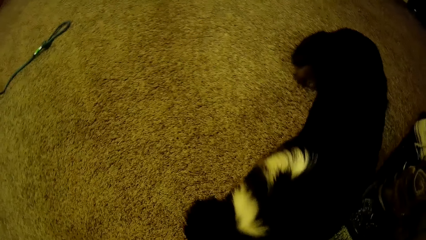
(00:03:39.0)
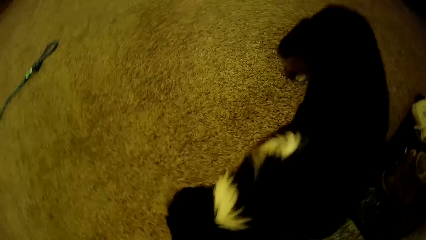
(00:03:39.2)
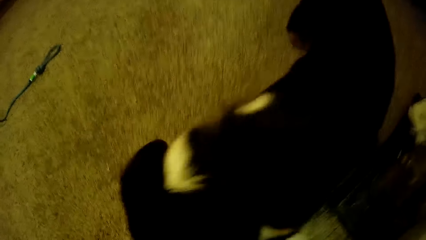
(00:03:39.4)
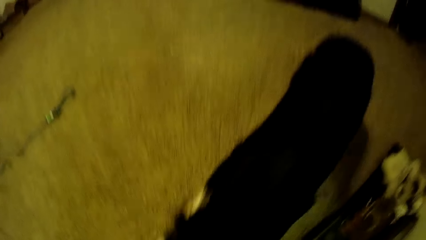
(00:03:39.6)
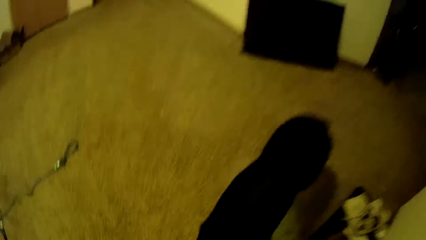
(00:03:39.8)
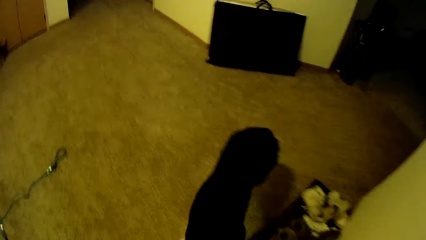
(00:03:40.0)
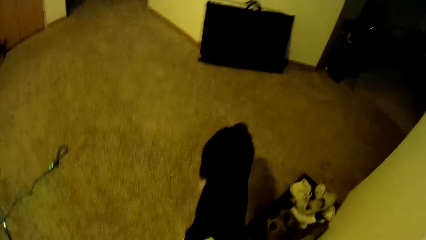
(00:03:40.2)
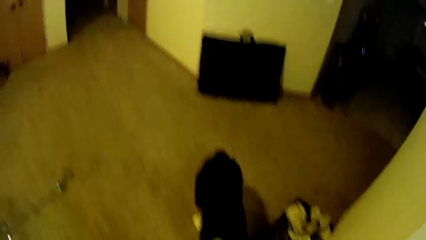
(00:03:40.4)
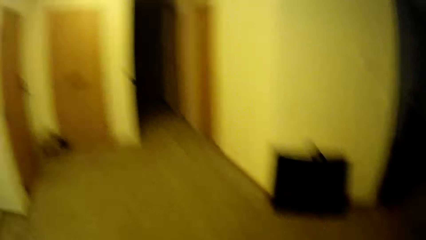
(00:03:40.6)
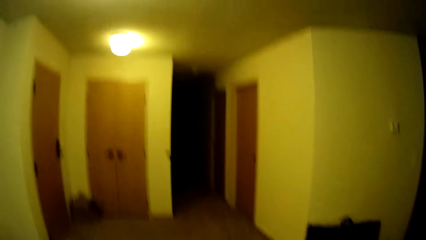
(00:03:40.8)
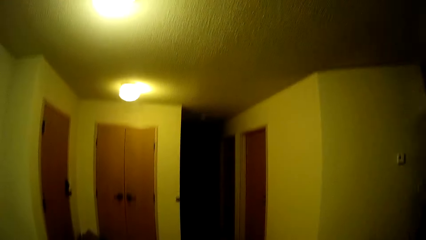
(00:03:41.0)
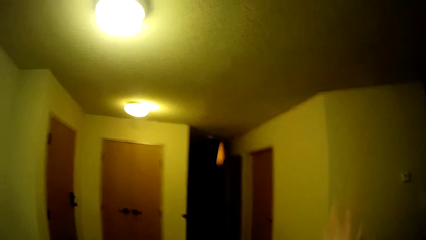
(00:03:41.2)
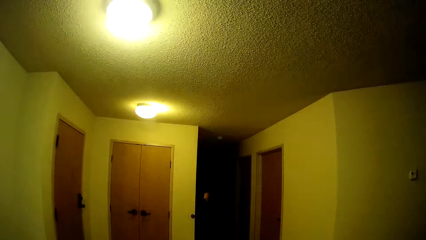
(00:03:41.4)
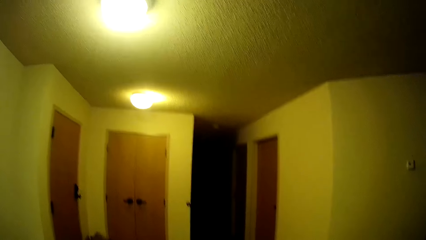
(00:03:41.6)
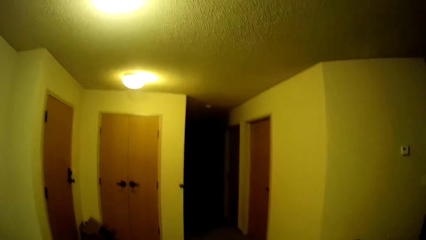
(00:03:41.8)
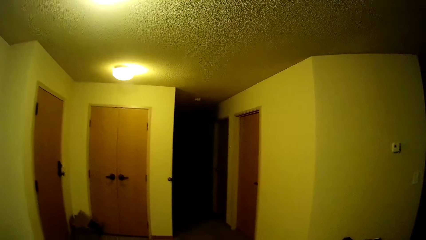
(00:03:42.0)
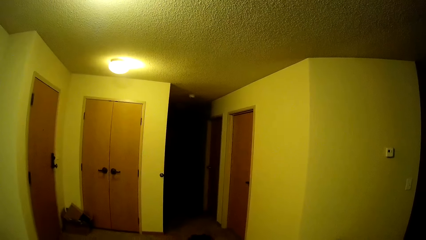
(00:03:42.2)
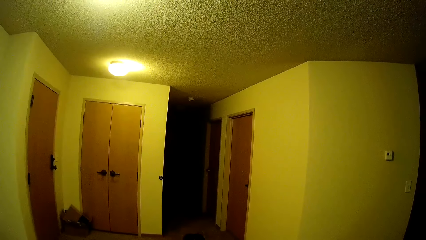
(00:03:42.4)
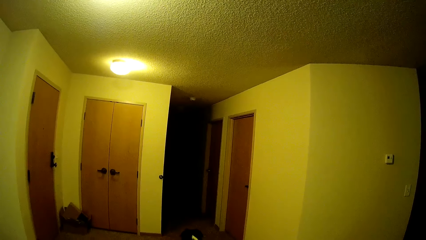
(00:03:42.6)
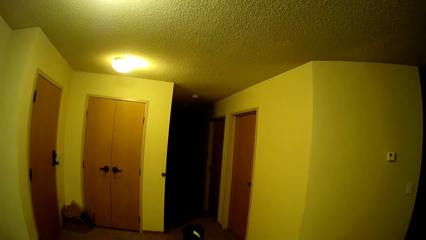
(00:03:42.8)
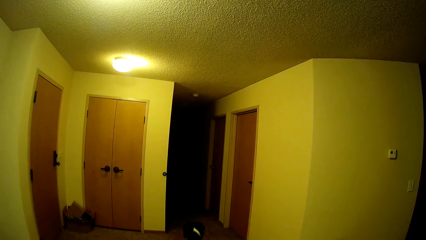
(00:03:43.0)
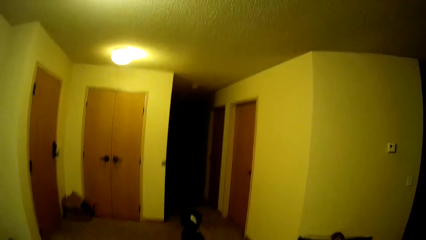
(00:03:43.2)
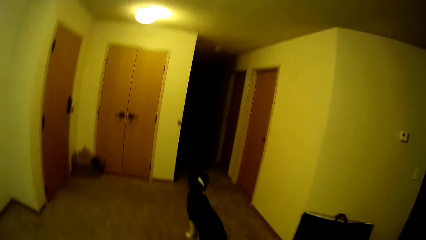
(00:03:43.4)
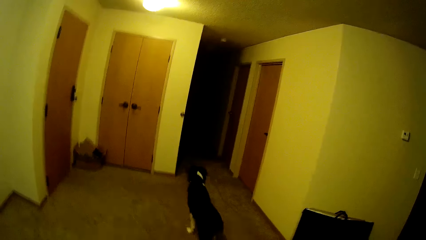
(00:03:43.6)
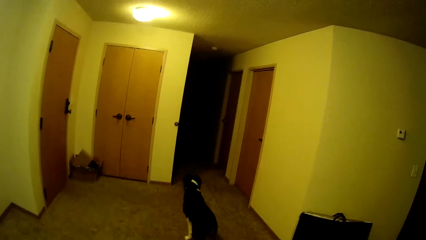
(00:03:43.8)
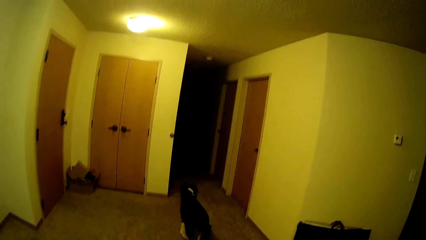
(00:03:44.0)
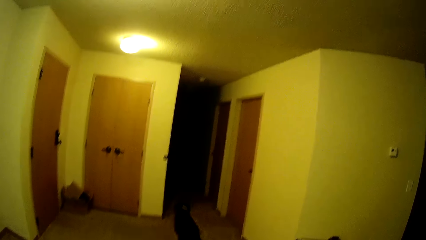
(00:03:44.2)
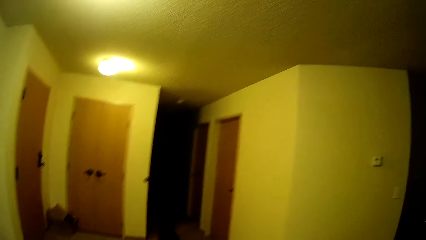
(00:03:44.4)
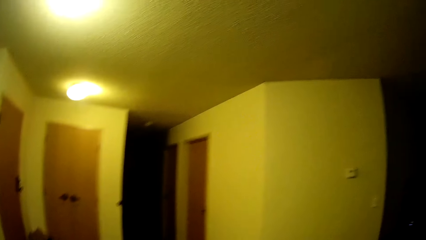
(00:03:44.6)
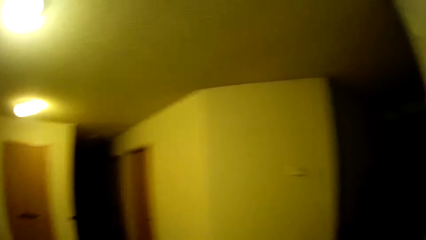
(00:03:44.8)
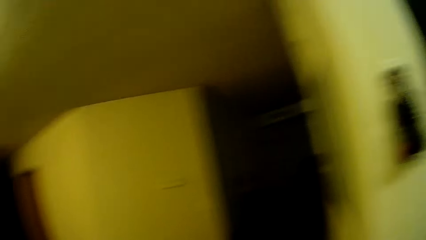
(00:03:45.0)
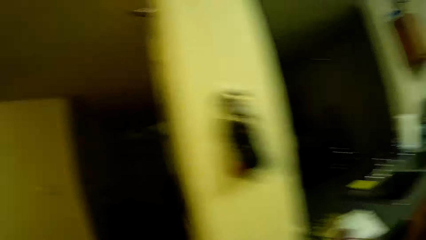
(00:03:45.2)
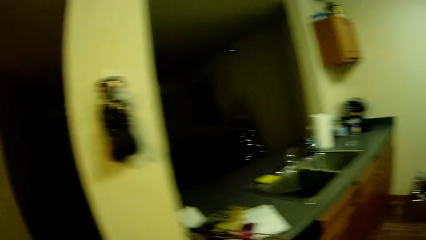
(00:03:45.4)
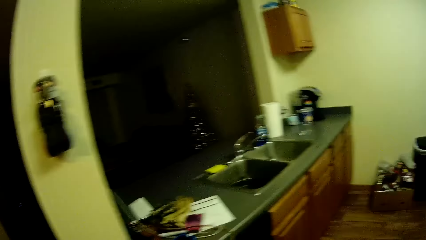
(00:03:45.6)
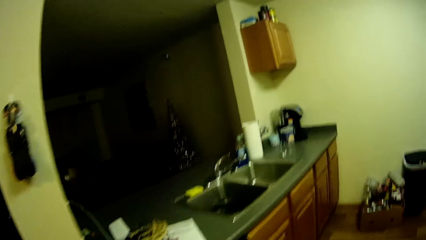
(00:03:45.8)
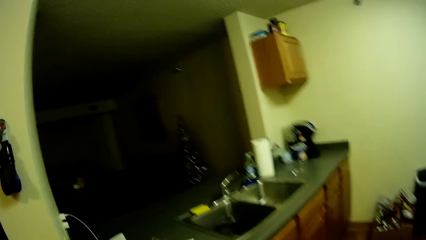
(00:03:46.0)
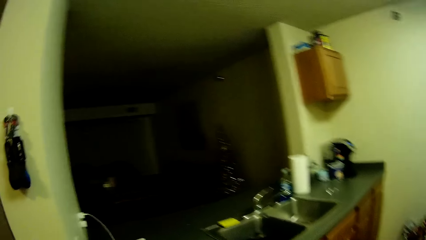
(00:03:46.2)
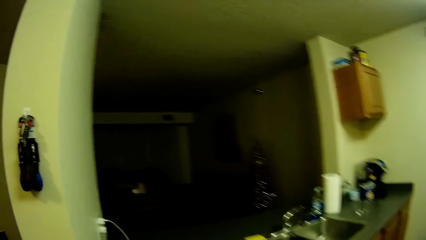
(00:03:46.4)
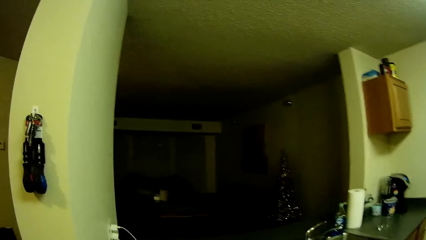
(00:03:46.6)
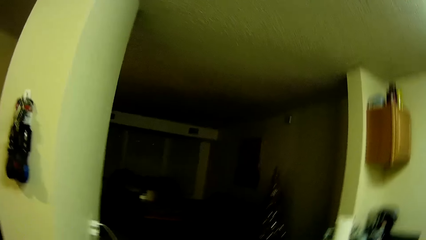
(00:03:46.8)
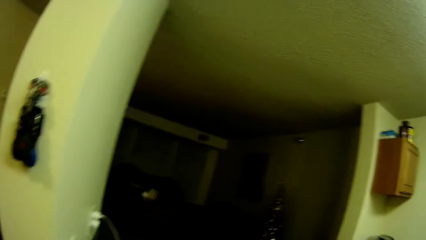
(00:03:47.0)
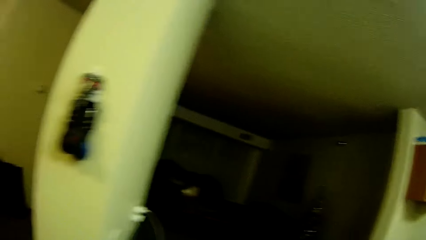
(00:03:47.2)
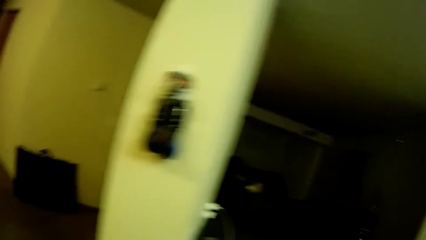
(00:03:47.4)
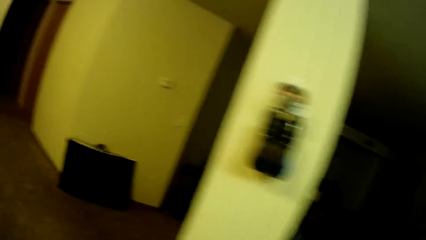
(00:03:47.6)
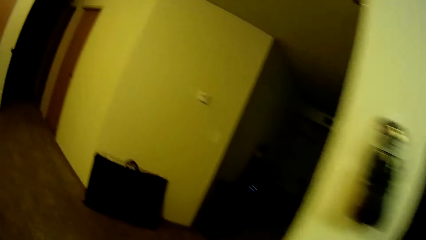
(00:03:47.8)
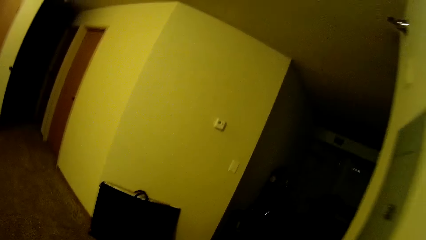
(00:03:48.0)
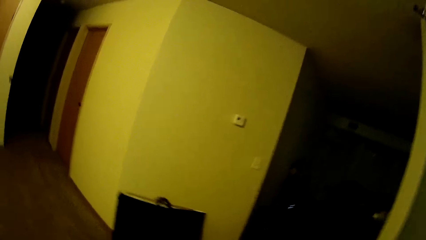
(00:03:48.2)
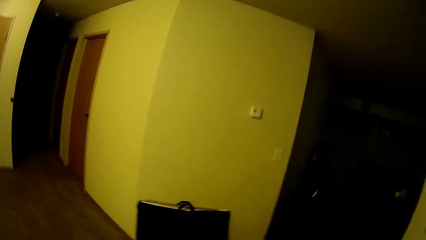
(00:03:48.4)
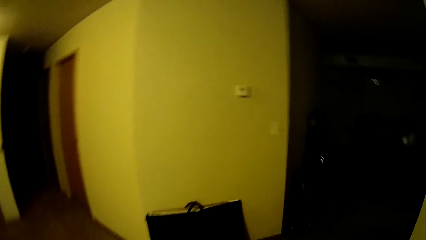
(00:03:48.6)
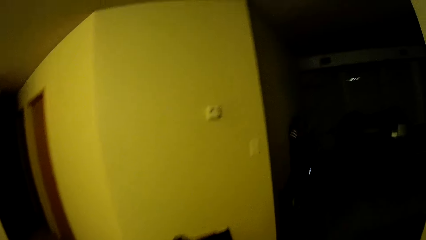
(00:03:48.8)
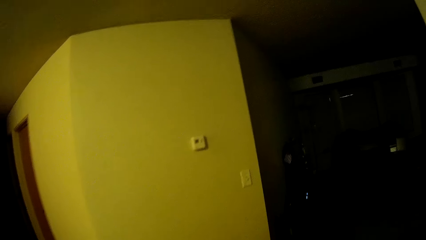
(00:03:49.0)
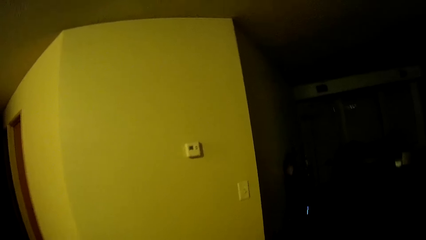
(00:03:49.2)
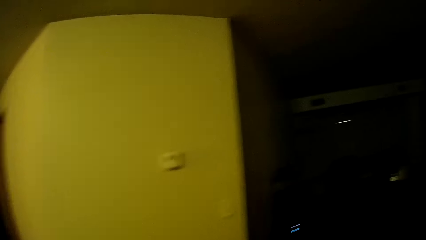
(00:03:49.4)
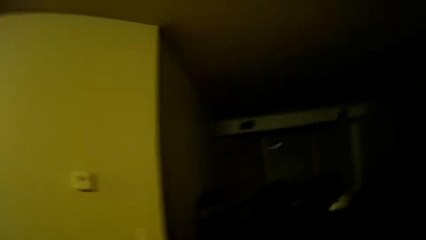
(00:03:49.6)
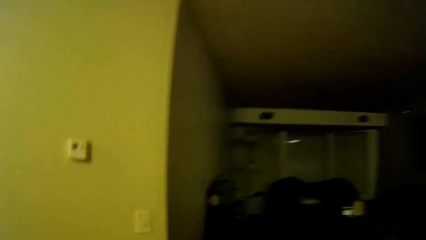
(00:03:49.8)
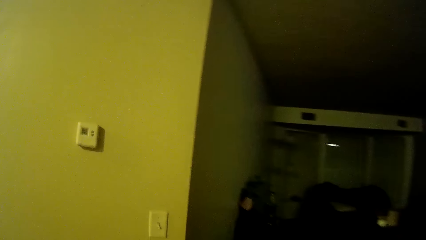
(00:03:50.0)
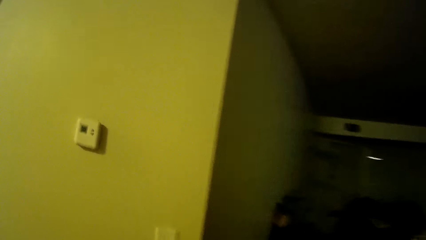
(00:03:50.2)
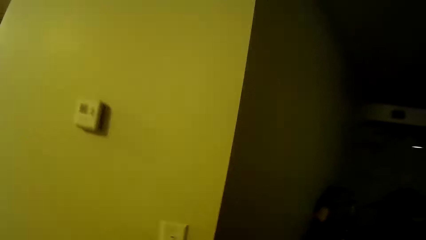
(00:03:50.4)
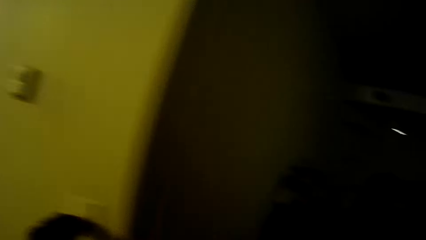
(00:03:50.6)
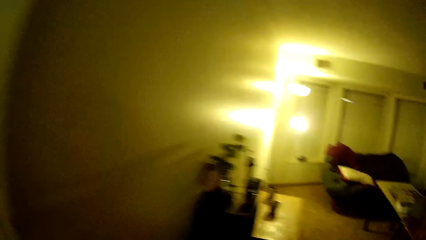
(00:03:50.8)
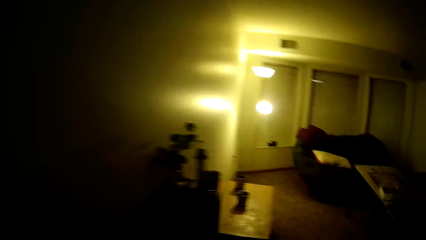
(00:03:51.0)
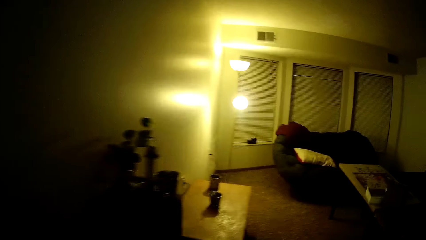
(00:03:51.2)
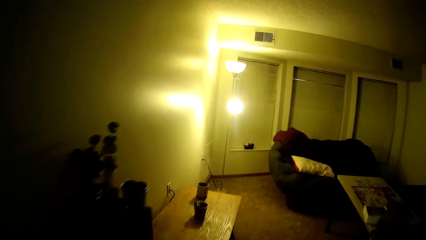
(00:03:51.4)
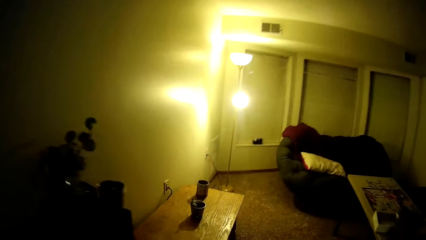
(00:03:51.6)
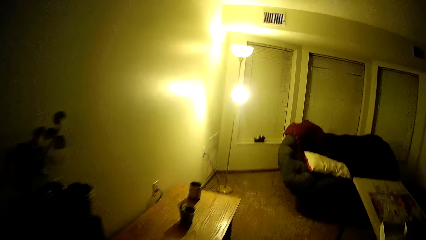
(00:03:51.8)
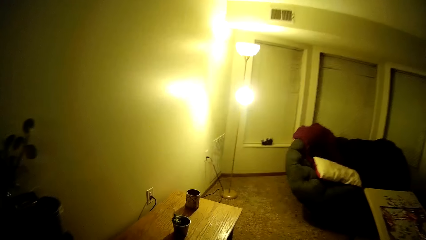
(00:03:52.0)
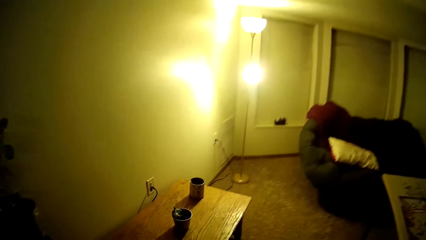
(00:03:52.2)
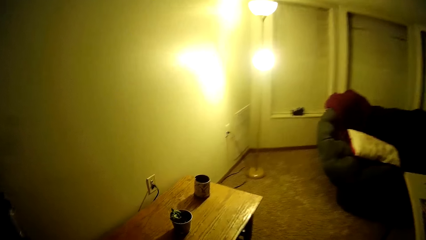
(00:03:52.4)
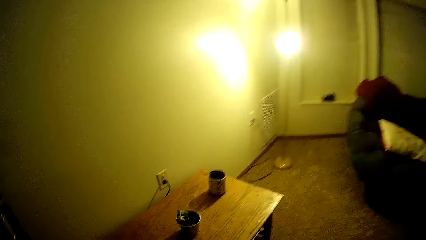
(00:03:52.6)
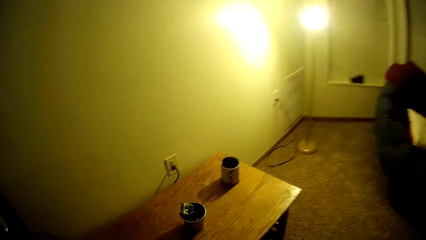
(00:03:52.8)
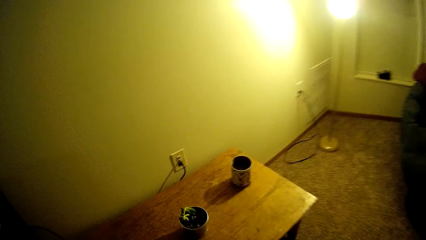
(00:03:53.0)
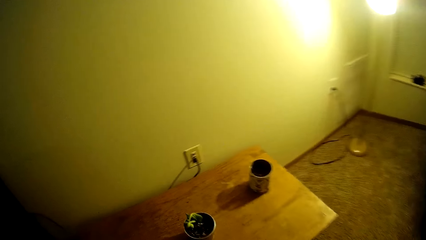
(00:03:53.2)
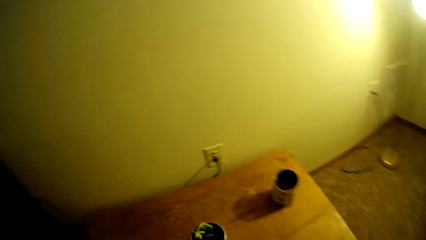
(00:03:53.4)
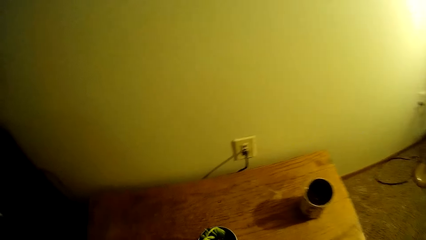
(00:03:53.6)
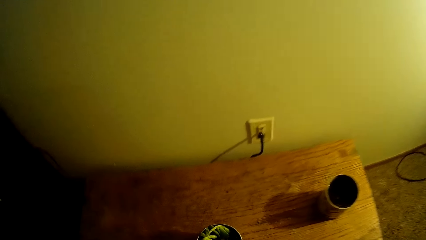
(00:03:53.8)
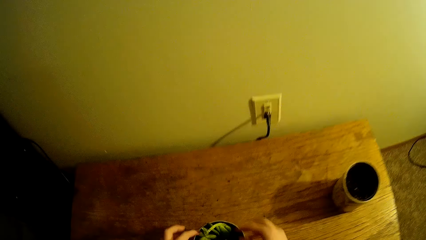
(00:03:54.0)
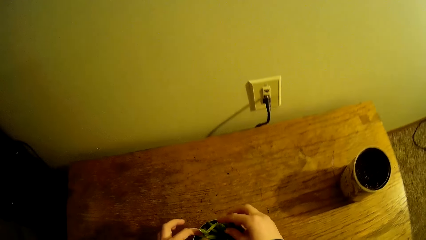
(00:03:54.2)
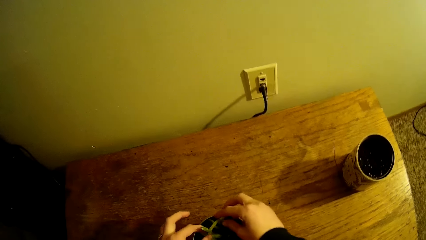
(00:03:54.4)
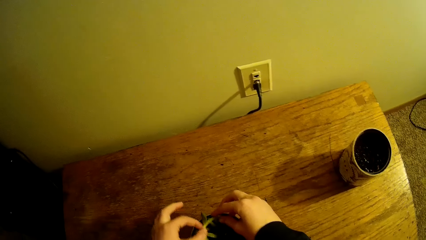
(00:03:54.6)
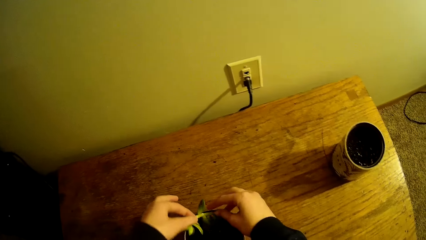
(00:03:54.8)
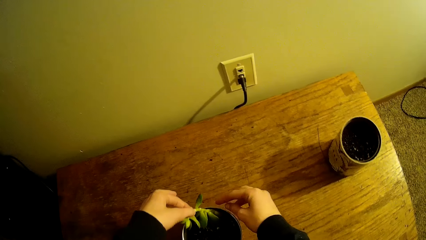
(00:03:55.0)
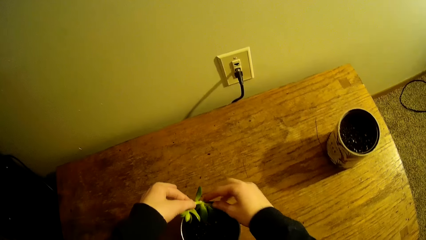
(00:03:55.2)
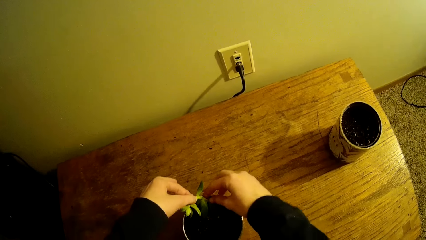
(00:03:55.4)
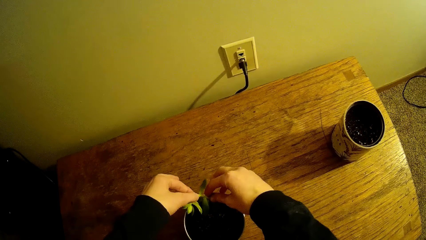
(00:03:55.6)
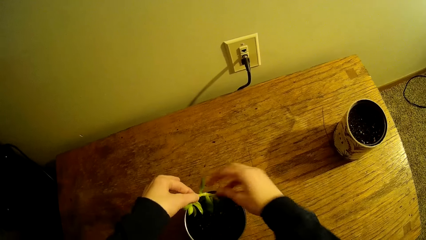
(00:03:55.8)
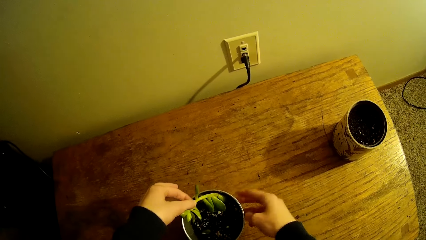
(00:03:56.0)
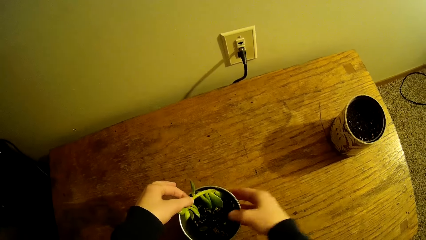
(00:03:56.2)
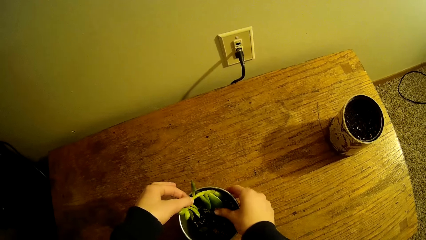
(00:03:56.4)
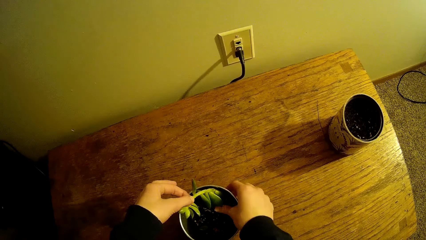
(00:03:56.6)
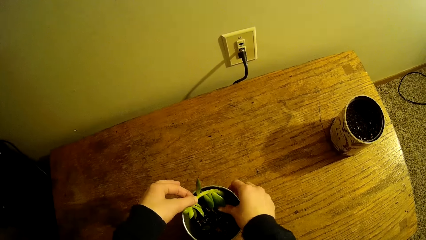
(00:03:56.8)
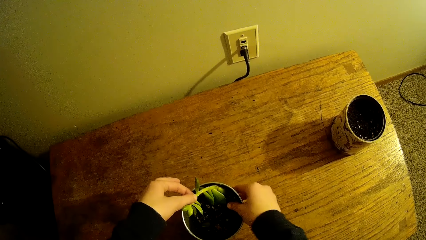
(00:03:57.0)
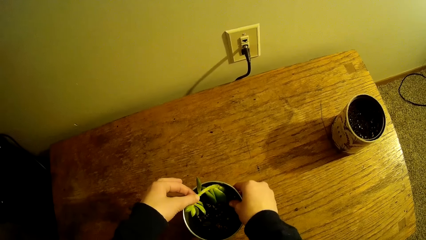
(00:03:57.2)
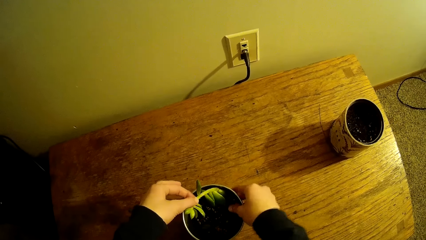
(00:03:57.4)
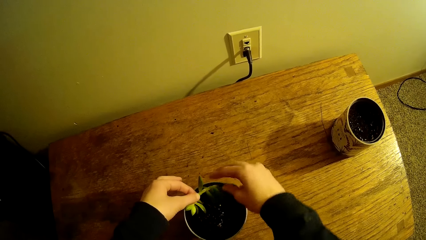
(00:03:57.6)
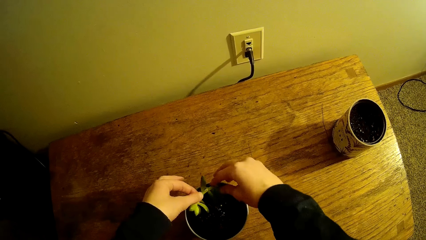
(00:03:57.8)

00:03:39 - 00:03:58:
The camera wearer throws a ball. They look at the dog. They look around. They walk to the living room. They touch a plant that is in a vase.
